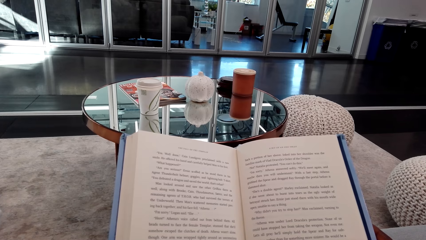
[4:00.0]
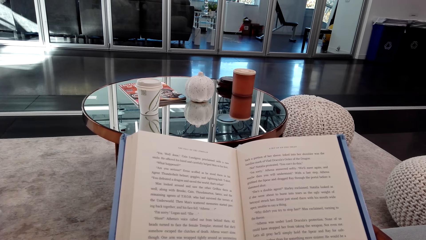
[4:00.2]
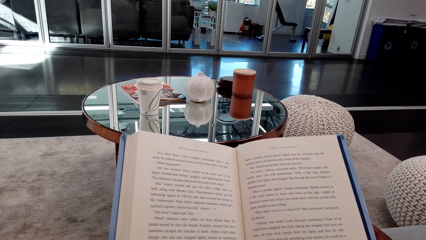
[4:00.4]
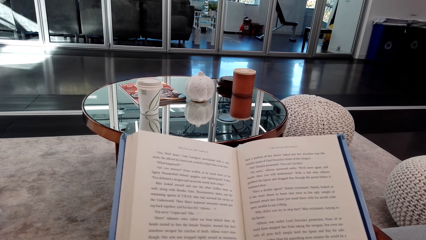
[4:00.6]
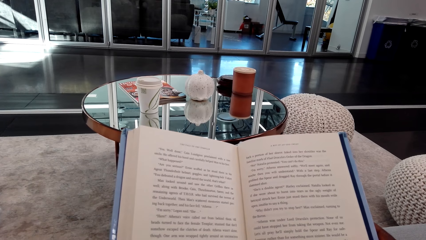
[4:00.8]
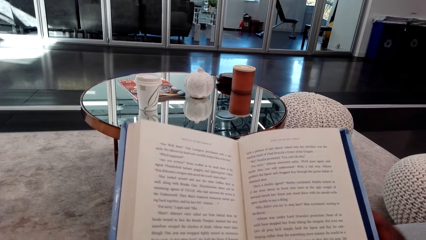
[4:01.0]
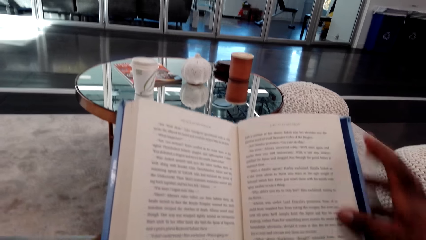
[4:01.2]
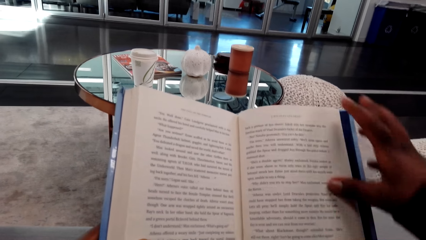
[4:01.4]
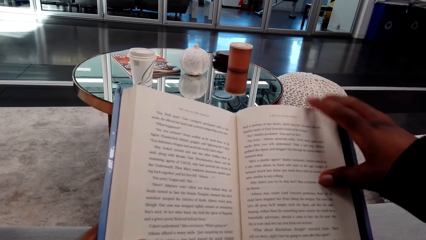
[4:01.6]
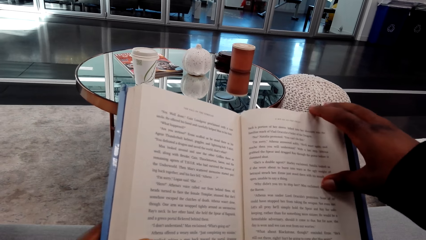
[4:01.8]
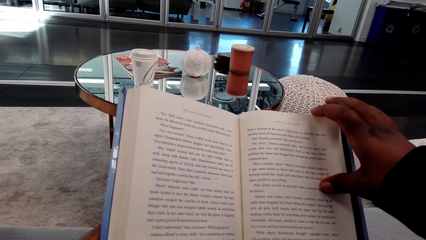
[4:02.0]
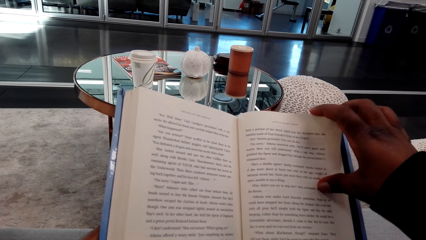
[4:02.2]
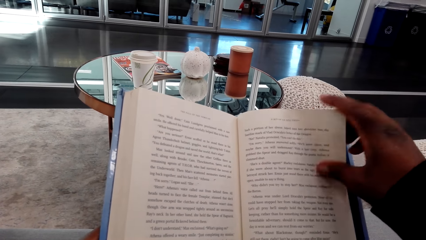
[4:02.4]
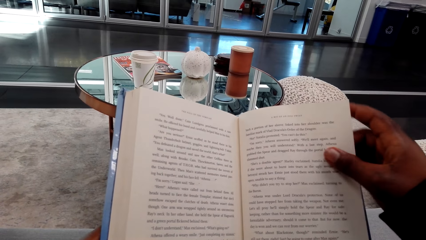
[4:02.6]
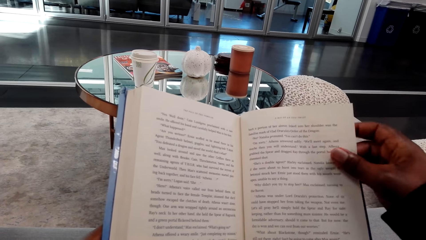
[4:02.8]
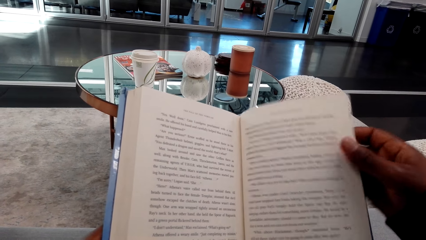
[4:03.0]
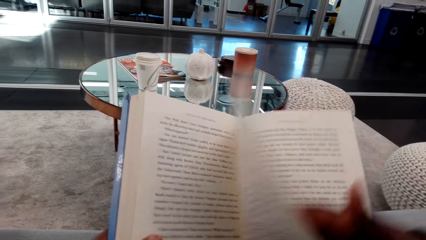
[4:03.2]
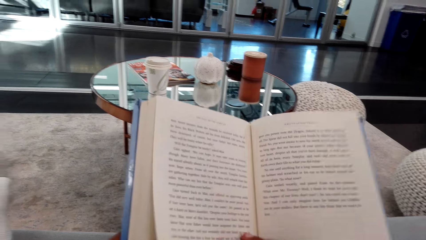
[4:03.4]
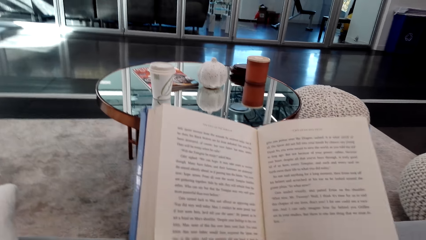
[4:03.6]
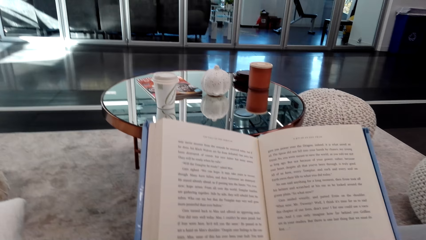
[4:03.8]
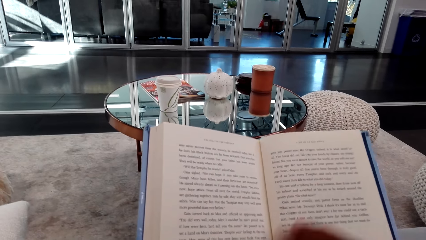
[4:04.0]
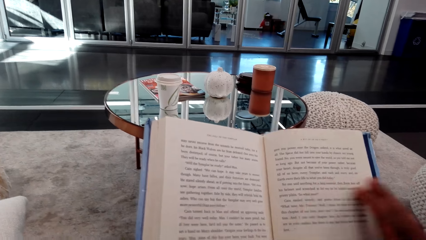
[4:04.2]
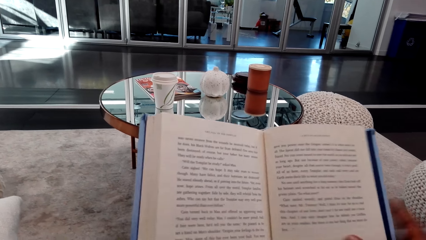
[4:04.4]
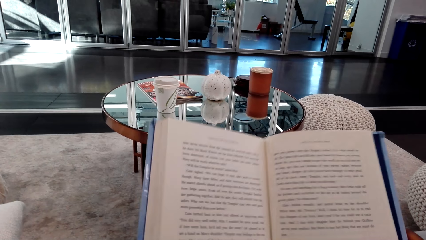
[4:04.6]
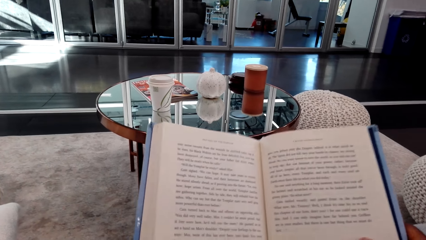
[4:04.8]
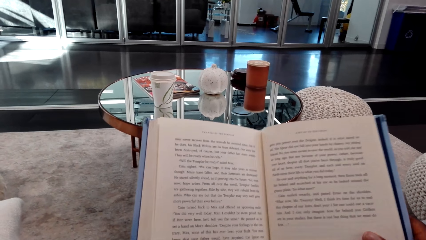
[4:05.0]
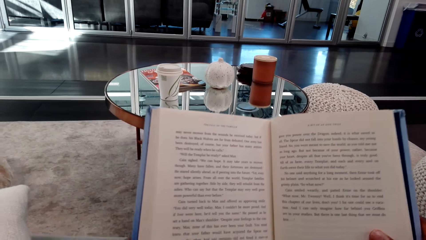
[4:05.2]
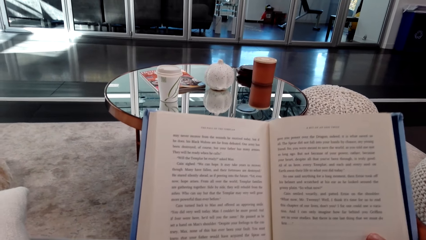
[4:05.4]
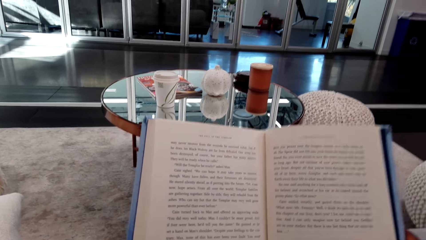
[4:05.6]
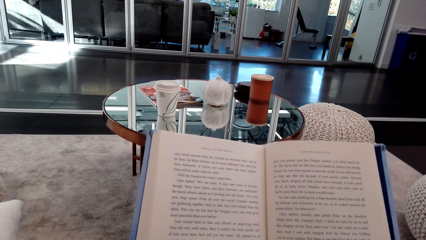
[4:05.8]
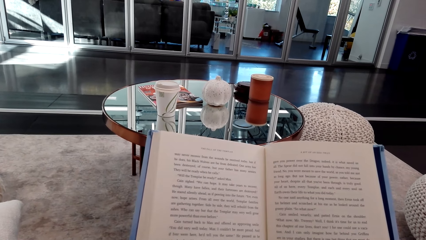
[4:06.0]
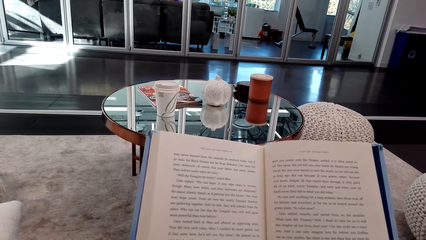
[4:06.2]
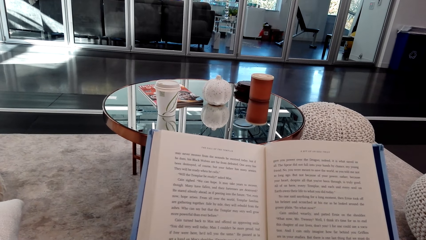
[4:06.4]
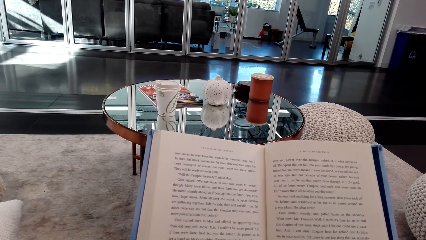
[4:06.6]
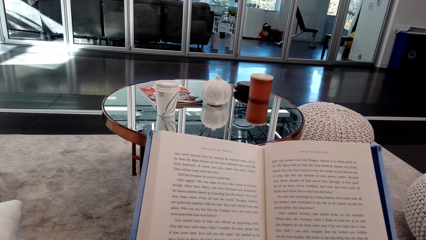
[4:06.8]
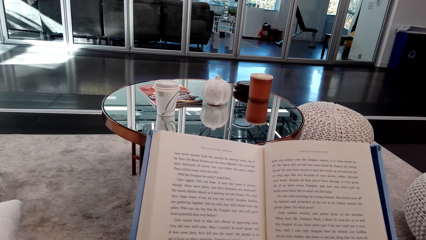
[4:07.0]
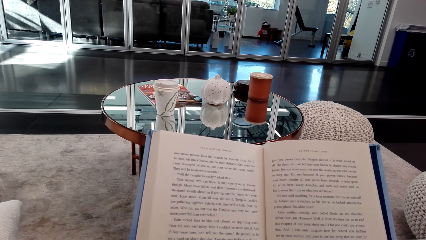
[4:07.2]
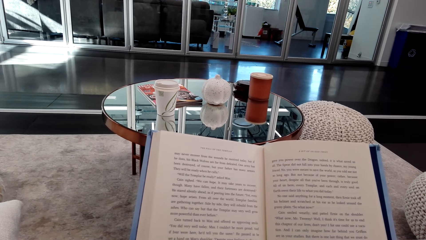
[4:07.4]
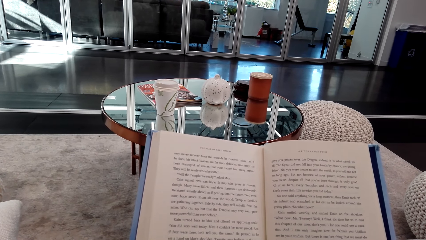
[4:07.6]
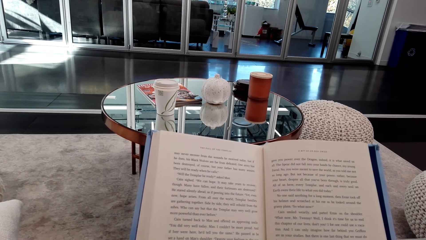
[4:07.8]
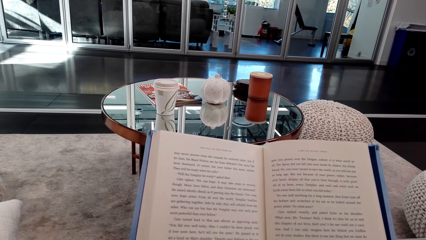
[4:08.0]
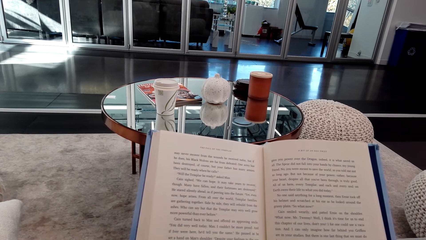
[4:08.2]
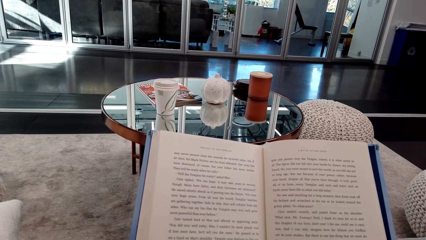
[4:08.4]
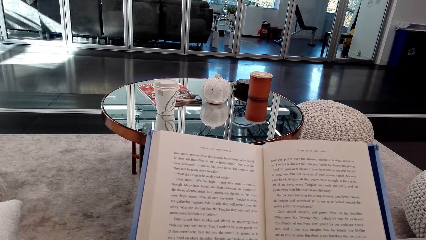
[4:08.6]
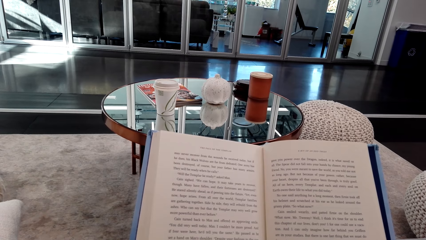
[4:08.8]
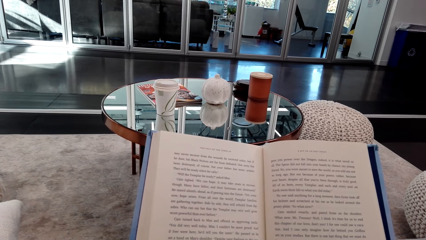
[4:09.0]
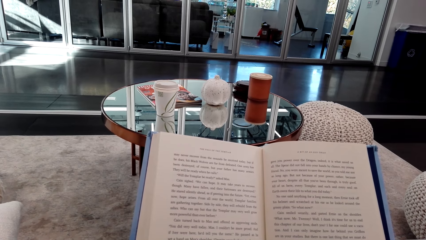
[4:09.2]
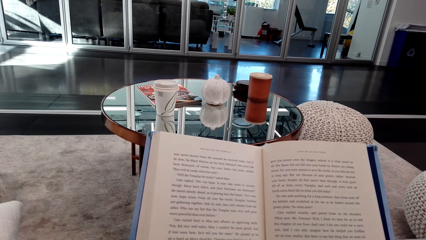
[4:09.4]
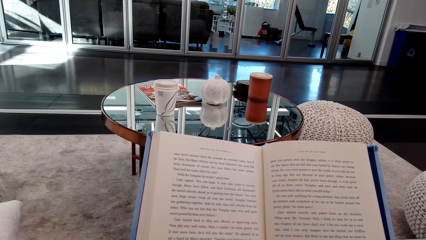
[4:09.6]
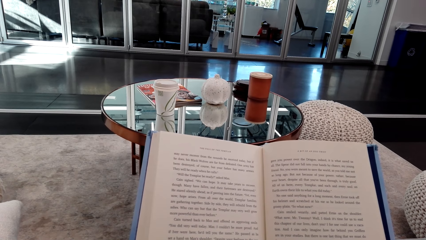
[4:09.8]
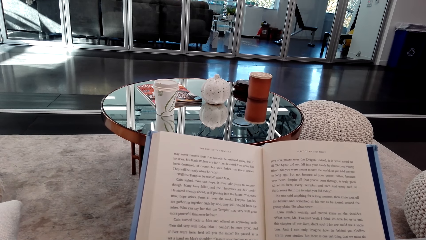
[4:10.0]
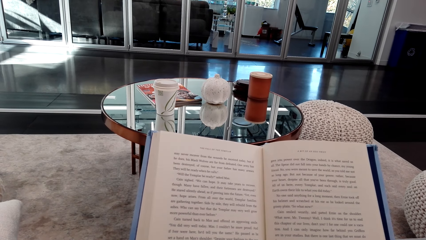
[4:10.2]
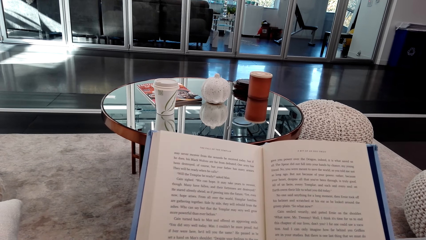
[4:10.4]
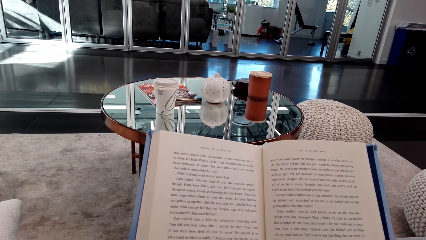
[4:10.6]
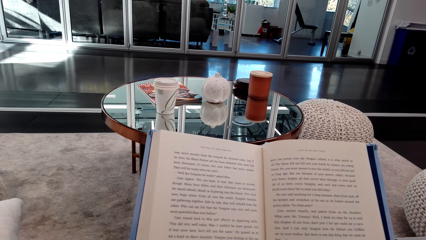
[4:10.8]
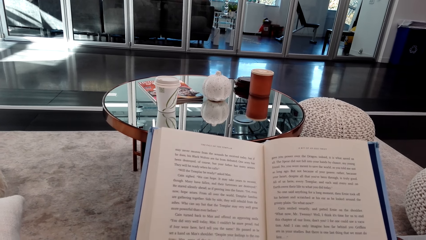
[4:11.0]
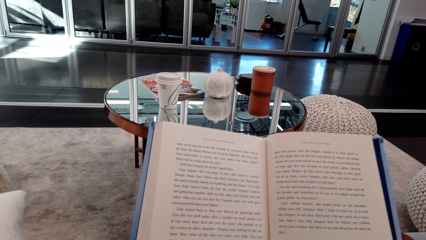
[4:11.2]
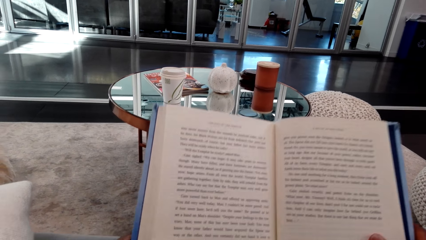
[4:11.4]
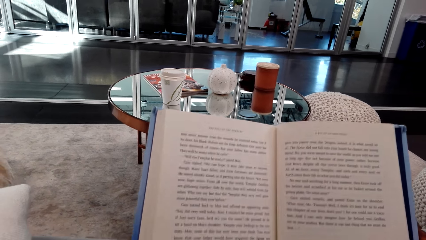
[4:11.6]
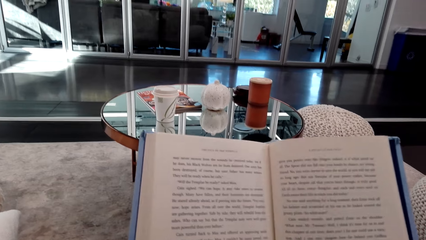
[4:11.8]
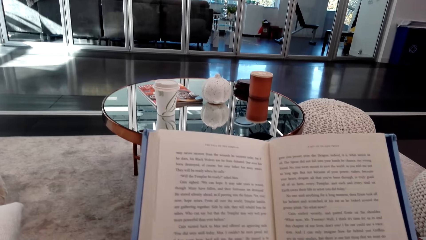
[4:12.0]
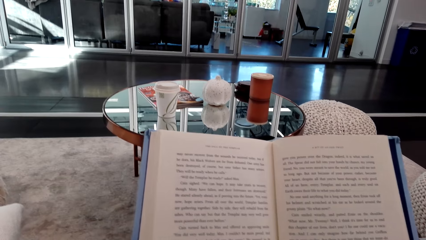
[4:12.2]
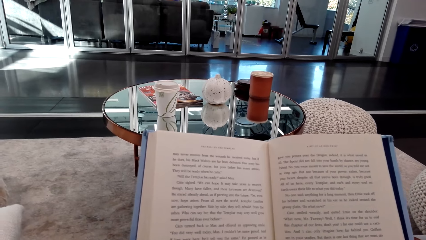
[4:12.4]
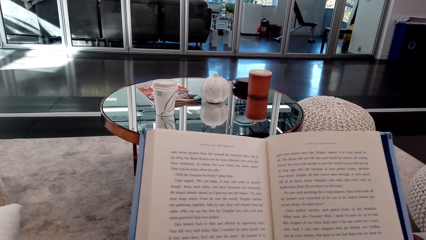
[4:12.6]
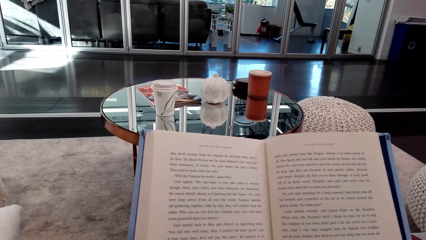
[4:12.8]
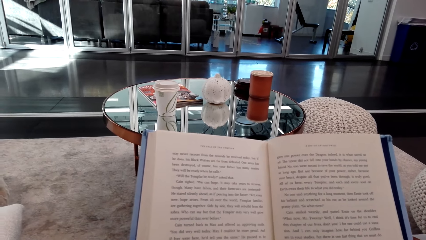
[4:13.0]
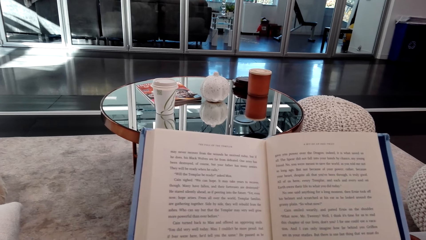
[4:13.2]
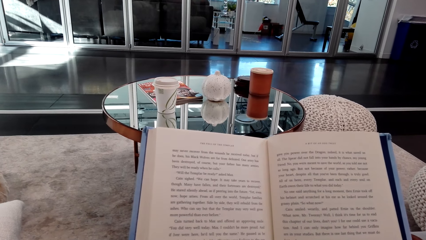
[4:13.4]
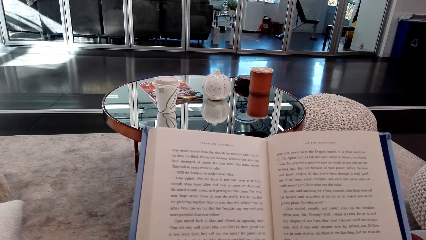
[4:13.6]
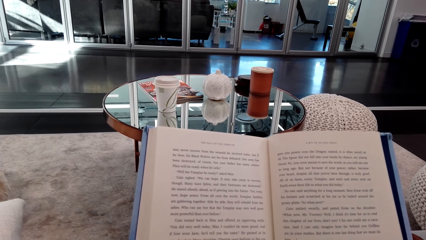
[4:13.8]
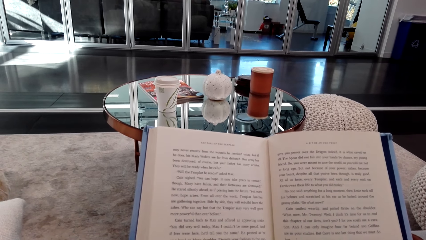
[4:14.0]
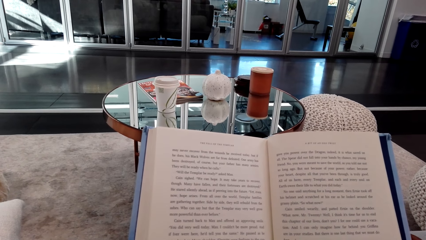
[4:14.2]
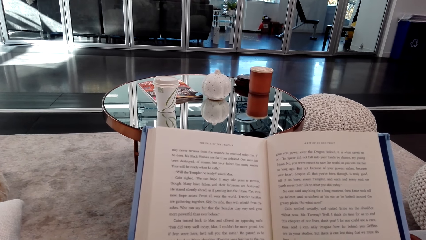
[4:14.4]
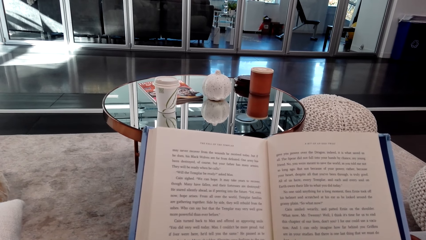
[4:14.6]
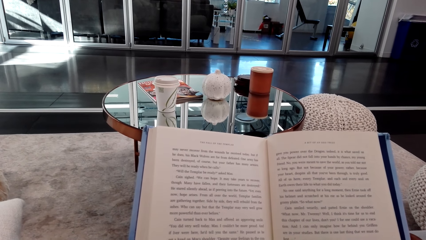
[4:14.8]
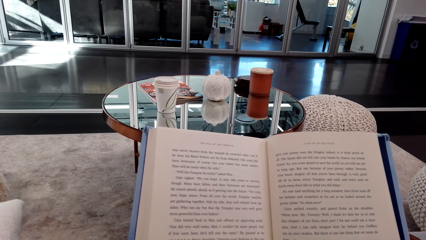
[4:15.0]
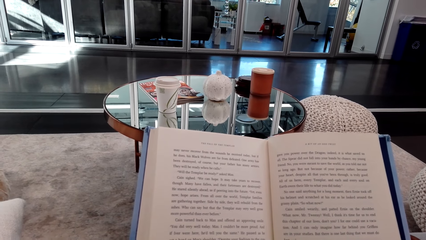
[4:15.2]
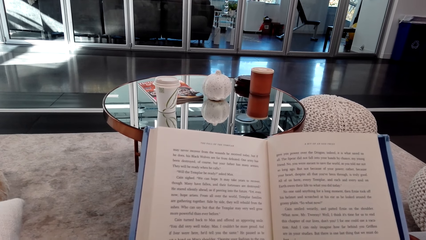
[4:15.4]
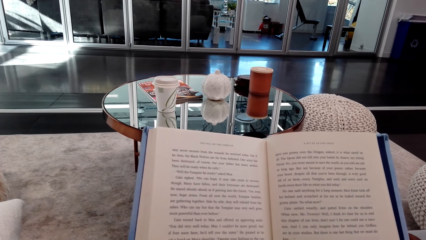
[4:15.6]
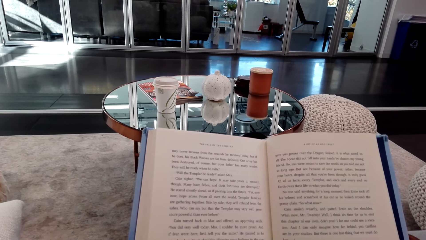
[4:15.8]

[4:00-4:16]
The camera wearer holds a page. They flip a page of a book. They adjust a hand. They read the book. They read the book.
